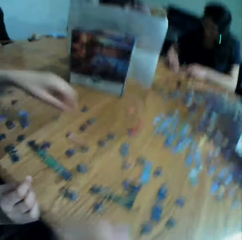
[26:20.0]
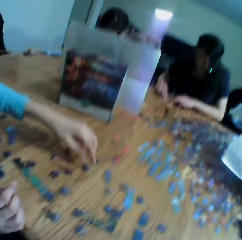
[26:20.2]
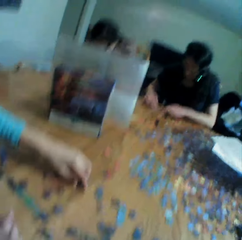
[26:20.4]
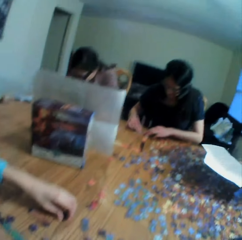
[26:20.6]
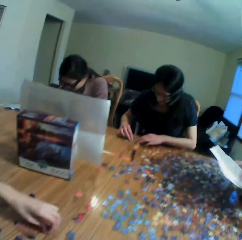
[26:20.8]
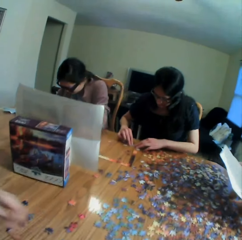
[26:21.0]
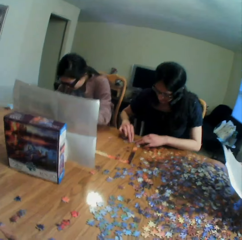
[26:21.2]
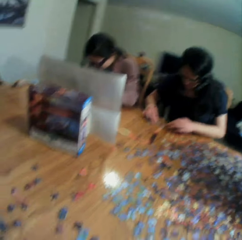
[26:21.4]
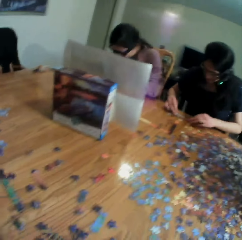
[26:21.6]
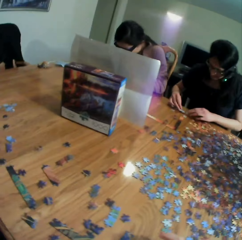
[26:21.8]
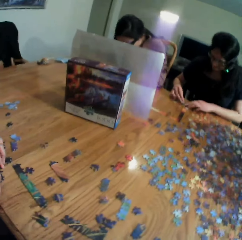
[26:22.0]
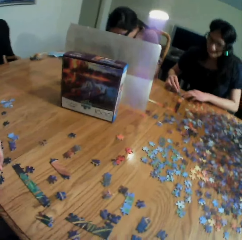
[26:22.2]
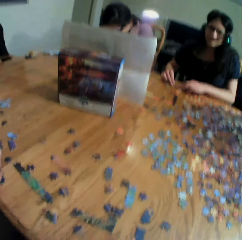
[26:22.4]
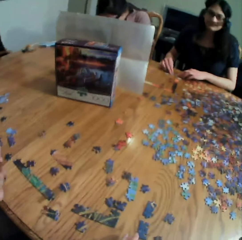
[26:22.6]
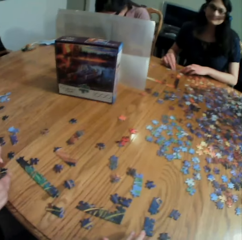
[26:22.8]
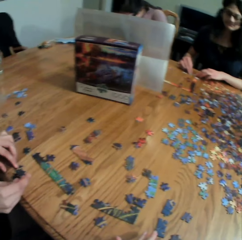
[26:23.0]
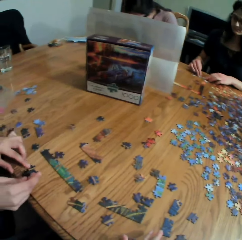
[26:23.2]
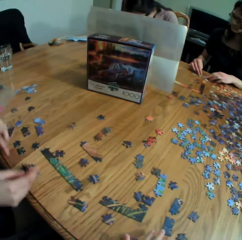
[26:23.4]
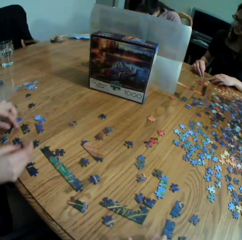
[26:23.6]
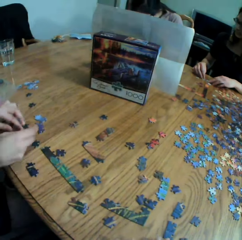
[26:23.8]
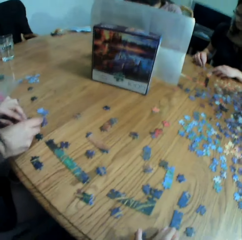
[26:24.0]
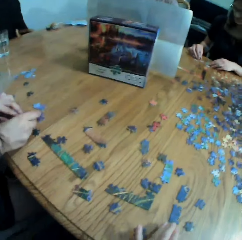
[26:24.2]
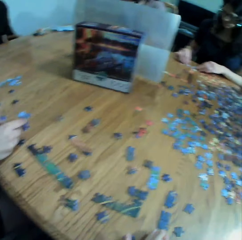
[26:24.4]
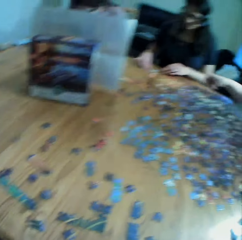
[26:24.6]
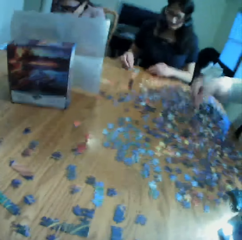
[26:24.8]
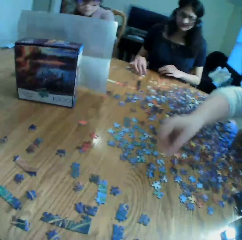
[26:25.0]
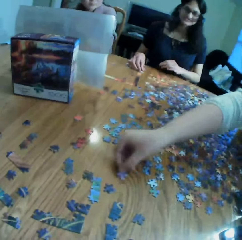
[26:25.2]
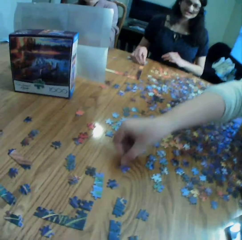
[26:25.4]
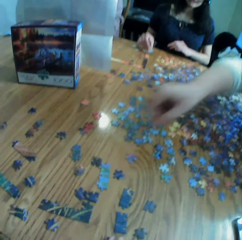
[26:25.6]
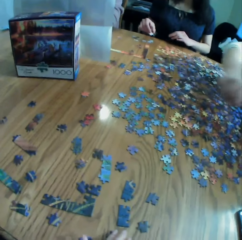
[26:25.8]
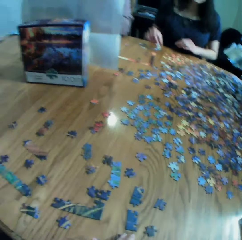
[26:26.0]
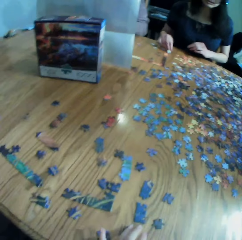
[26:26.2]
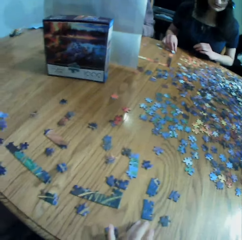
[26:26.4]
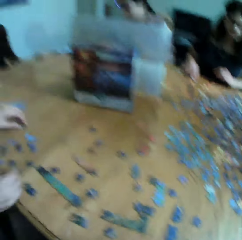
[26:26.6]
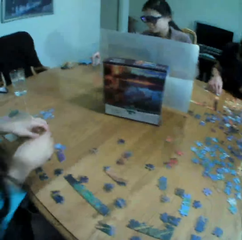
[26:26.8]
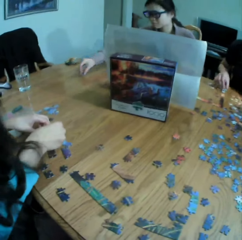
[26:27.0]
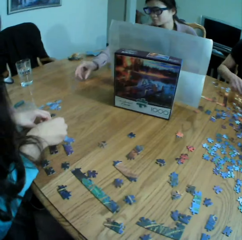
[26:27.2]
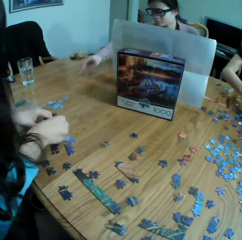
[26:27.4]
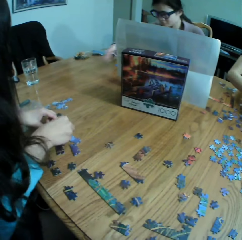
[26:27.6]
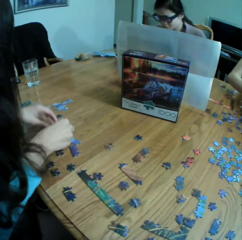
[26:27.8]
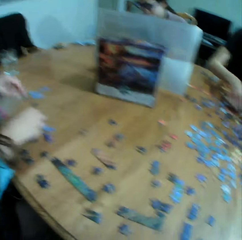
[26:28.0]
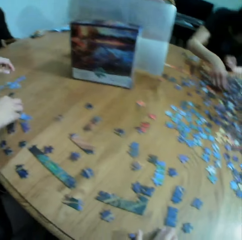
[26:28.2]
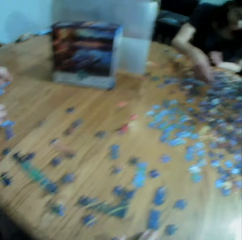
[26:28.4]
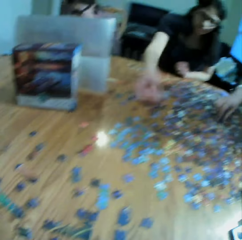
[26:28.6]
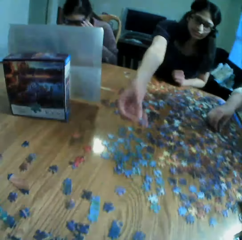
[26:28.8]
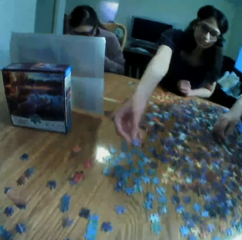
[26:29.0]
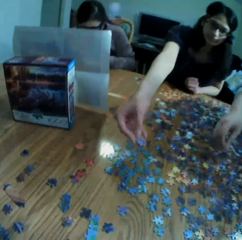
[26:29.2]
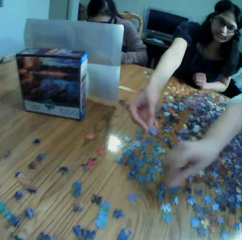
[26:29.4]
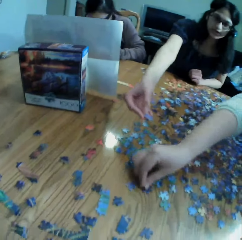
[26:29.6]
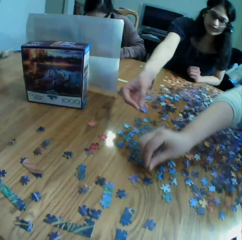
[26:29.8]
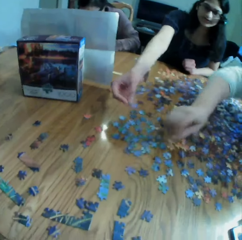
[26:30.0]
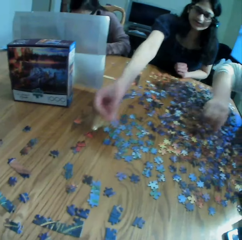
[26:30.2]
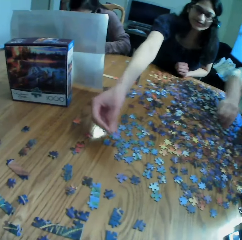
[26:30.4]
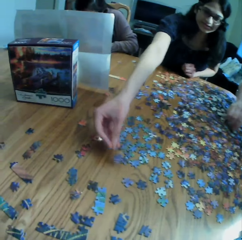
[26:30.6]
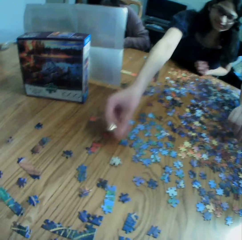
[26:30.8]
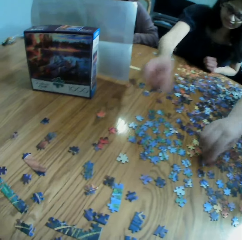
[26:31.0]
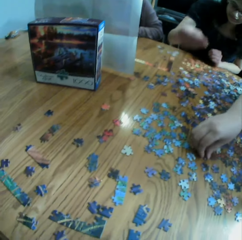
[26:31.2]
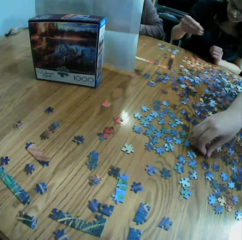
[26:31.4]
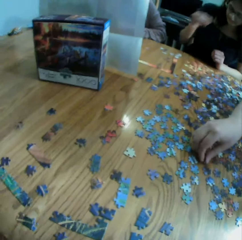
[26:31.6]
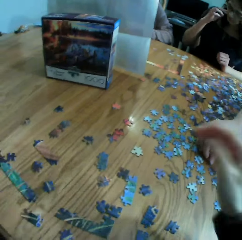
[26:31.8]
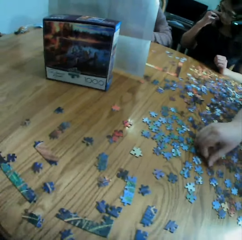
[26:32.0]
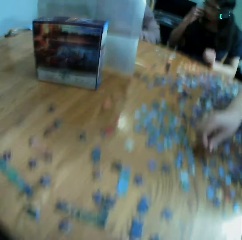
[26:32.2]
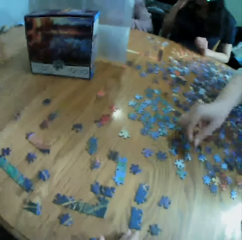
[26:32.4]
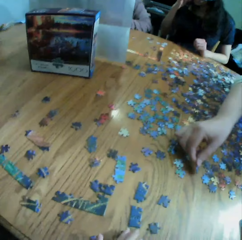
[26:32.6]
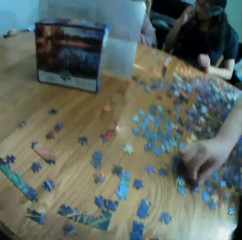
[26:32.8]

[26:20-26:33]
The camera wearer talks to the colleagues. They look at the table. They look at the puzzle on a woman's hand. They look at another woman. A lady puts the jigsaw clipart on the table. The camera wearer converses to the colleagues. They look at the table. A third woman hands the camera wearer a puzzle. The third woman shows the camera wearer the jigsaw clipart. The camera wearer looks at the puzzle. The third woman throws the jigsaw clipart towards the camera wearer.

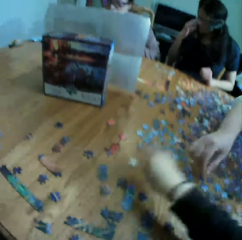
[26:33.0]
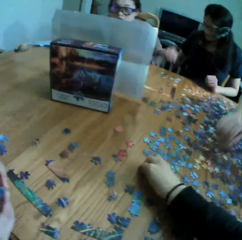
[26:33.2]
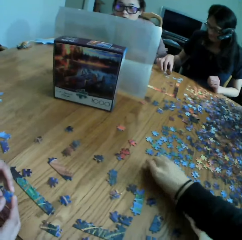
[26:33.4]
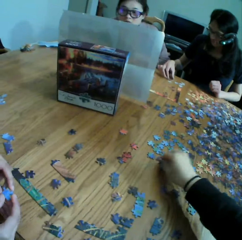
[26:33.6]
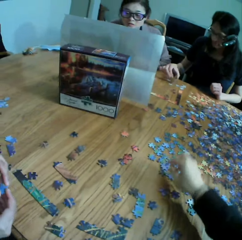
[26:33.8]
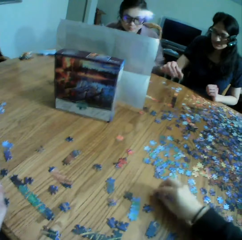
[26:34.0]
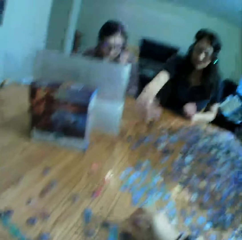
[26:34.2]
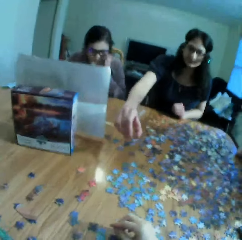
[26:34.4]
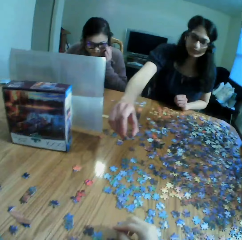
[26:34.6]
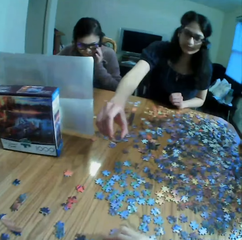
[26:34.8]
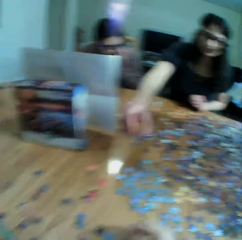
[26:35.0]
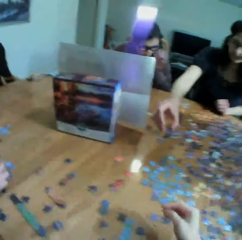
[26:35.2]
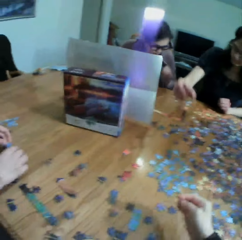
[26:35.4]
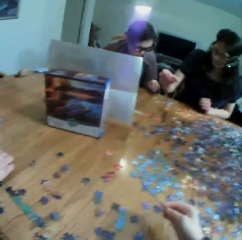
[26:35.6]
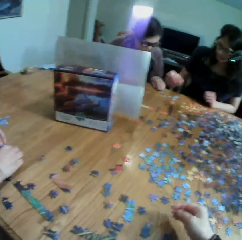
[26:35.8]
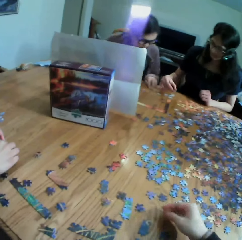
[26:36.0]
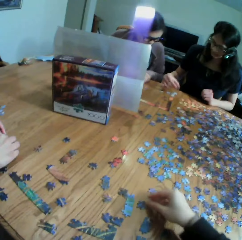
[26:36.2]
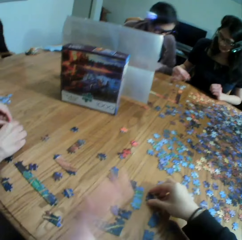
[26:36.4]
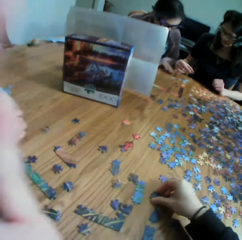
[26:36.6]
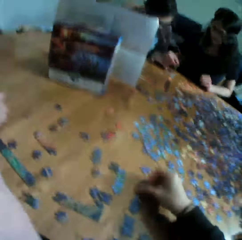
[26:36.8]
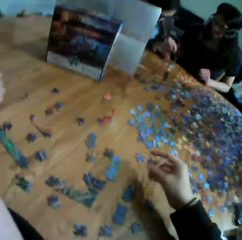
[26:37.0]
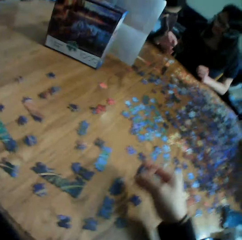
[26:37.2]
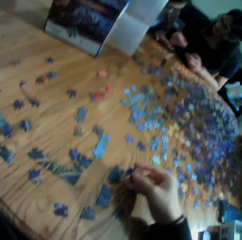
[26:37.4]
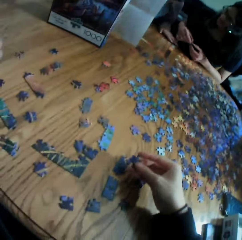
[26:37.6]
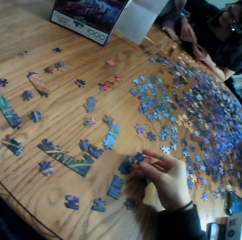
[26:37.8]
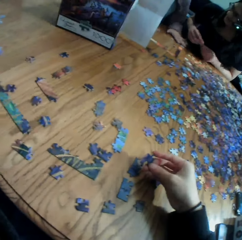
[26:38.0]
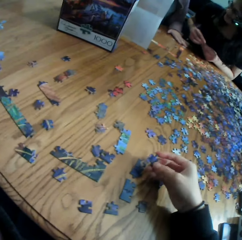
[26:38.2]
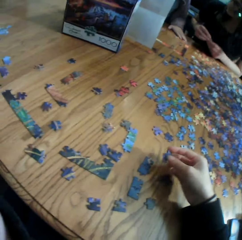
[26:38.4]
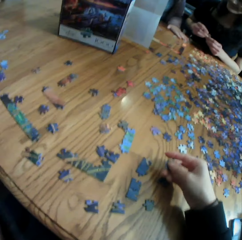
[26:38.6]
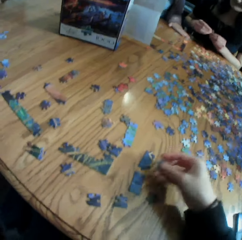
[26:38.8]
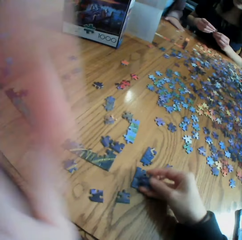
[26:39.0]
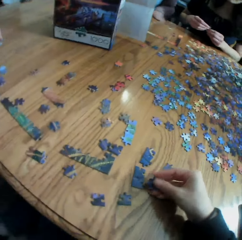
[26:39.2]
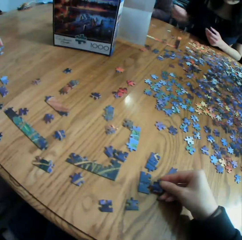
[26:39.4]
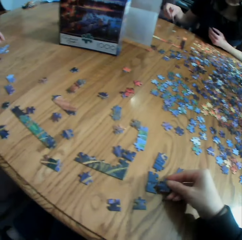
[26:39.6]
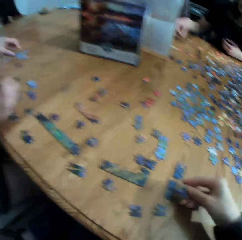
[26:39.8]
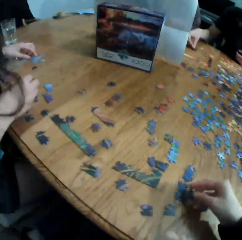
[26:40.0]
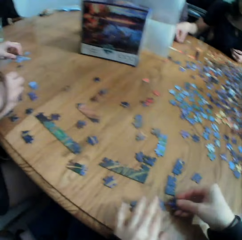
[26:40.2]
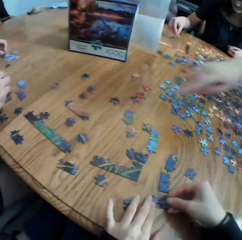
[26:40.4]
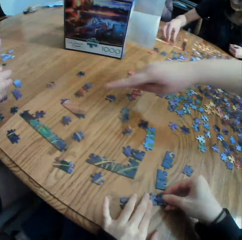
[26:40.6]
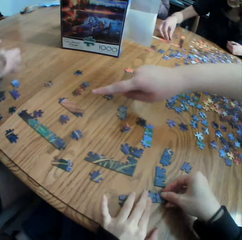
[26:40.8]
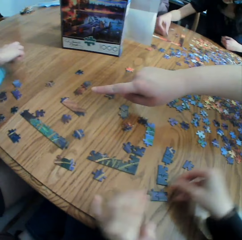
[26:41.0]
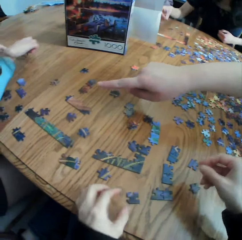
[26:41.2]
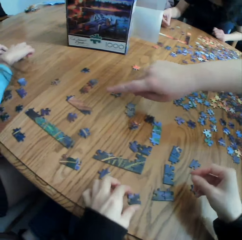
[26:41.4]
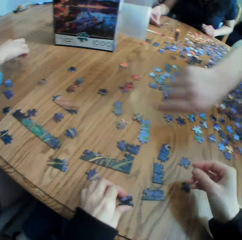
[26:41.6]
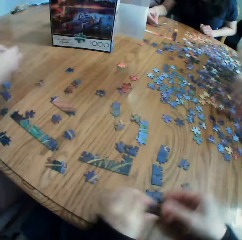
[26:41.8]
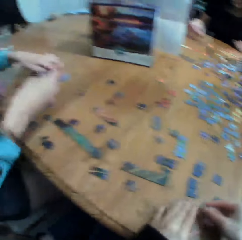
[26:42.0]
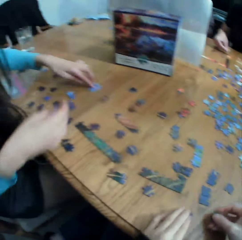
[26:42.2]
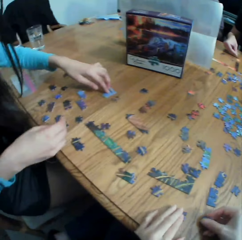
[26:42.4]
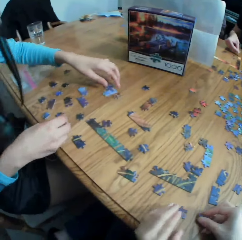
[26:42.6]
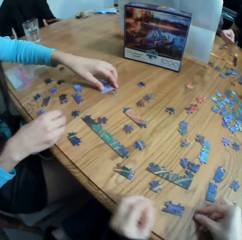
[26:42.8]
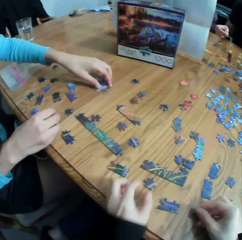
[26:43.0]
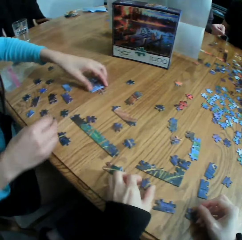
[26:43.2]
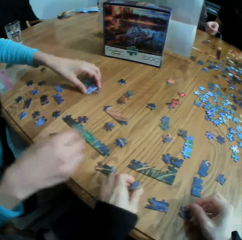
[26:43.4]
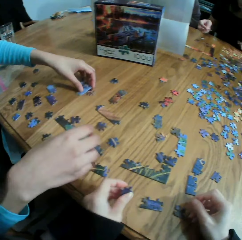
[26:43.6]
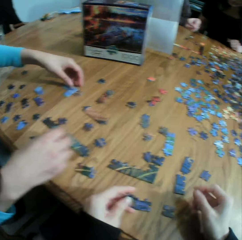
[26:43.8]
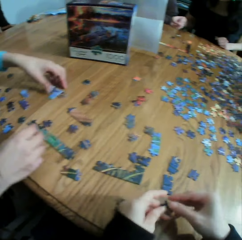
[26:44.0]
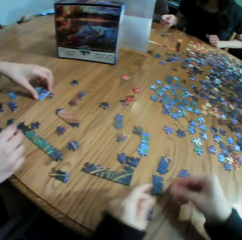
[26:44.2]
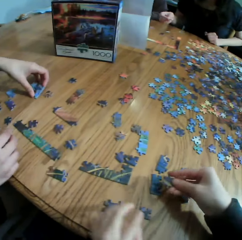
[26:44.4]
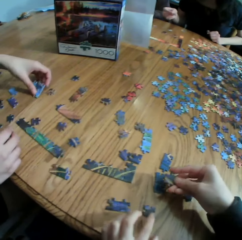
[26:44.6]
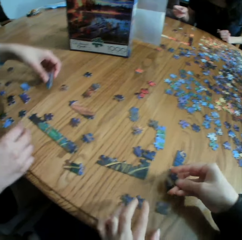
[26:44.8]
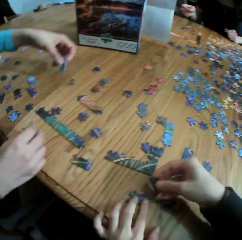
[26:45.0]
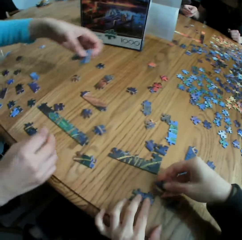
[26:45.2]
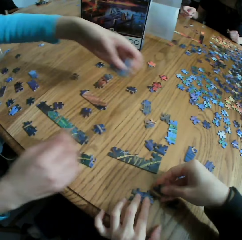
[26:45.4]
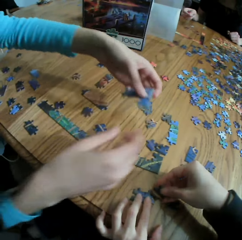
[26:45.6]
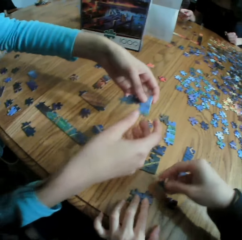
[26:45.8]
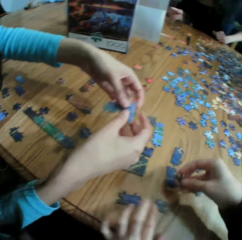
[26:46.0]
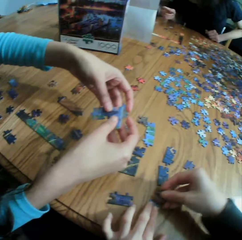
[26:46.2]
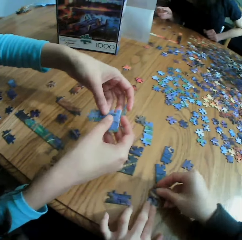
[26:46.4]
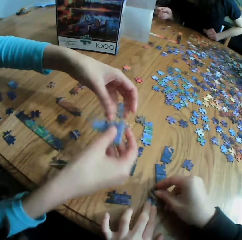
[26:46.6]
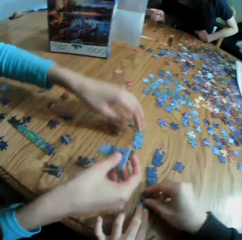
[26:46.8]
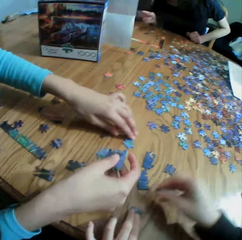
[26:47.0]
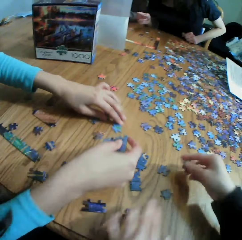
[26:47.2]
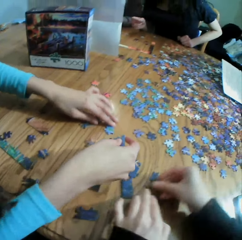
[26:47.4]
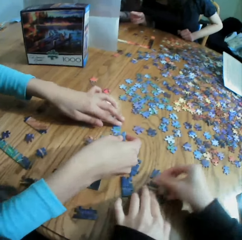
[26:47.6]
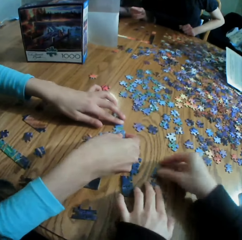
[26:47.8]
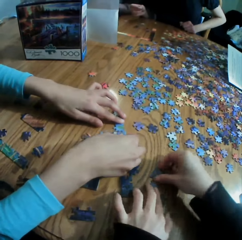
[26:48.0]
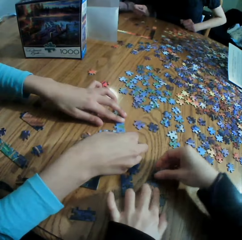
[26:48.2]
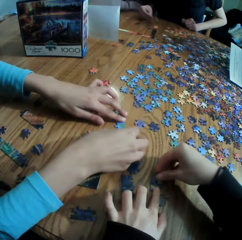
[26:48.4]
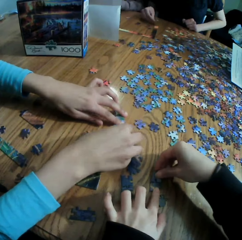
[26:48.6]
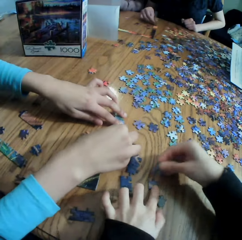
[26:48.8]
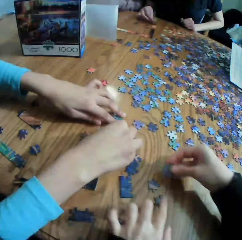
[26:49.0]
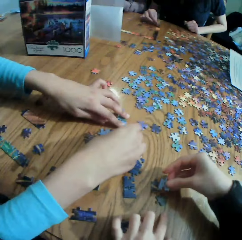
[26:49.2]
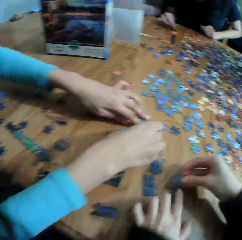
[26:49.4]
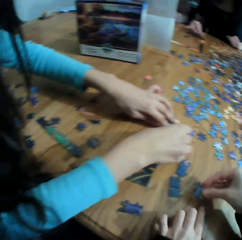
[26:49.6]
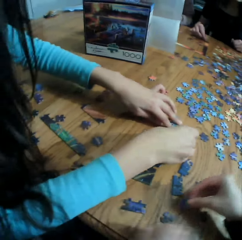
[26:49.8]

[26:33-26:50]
The camera wearer takes the puzzle. They touch the clipart. They converse to a woman. The woman shows the camera wearer the jigsaw clipart. The camera wearer puts the puzzle on the table. They move the left hand. They look at the puzzle. They laugh to the colleagues. They play the jigsaw puzzle with a lady. They put the puzzle on the table. They join the puzzle. Another lady points at the jigsaw clipart. The camera wearer picks up a puzzle. They put the puzzle on the table. They put the puzzle on the right hand. They play the jigsaw puzzle with the first lady. They join the puzzles.
